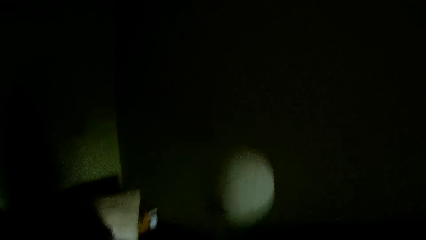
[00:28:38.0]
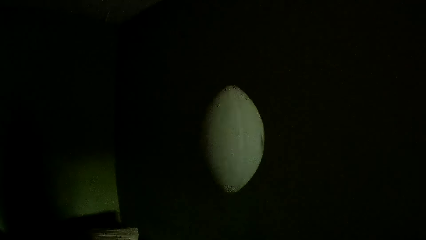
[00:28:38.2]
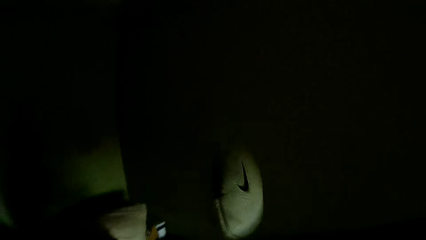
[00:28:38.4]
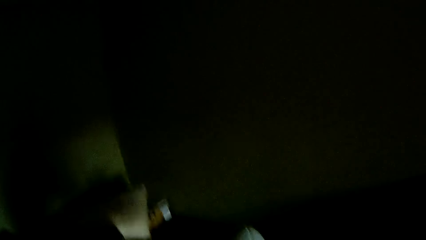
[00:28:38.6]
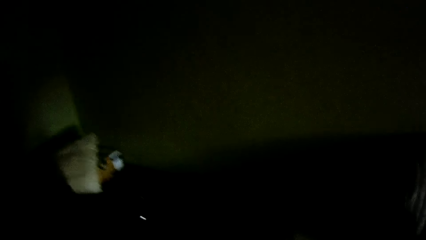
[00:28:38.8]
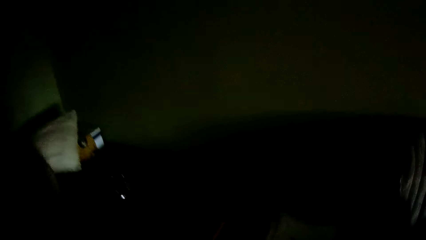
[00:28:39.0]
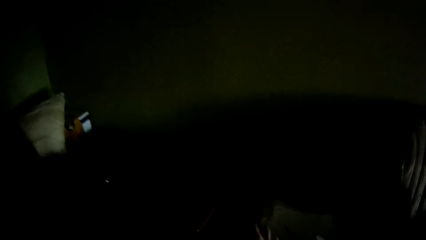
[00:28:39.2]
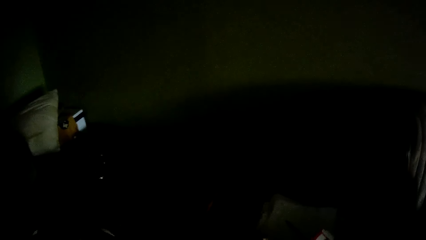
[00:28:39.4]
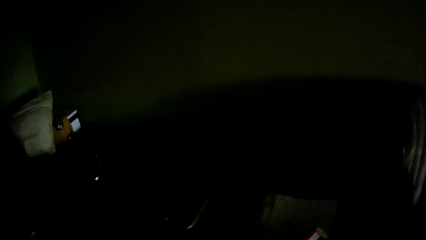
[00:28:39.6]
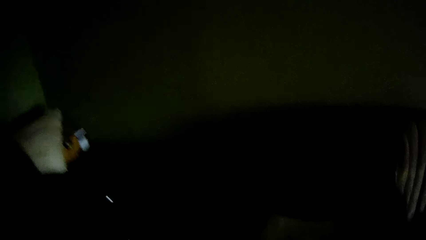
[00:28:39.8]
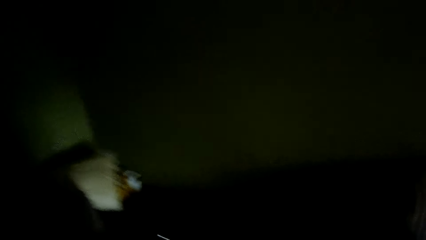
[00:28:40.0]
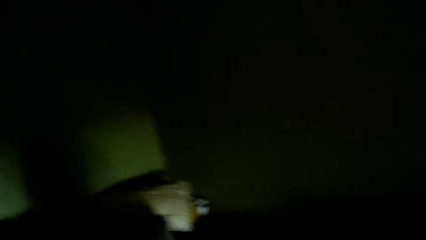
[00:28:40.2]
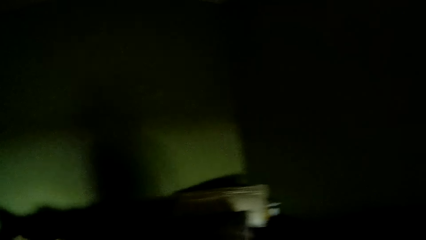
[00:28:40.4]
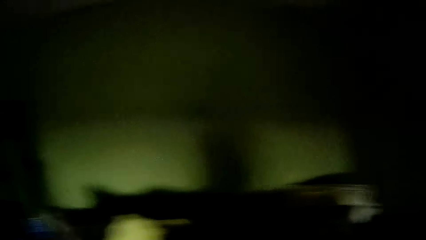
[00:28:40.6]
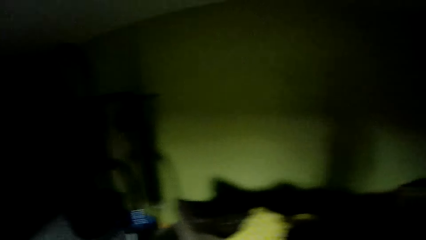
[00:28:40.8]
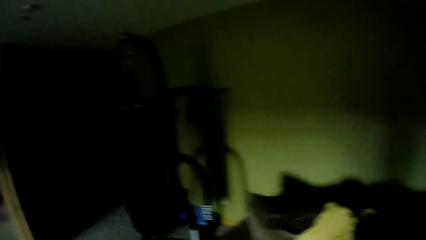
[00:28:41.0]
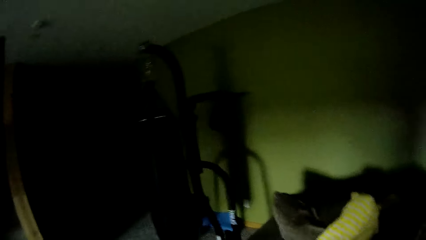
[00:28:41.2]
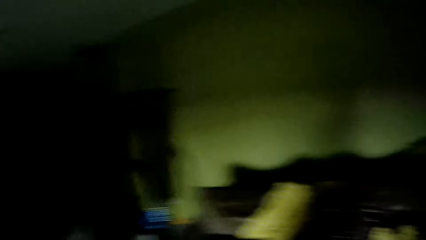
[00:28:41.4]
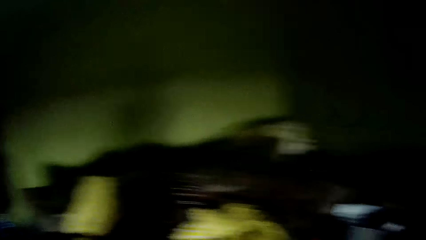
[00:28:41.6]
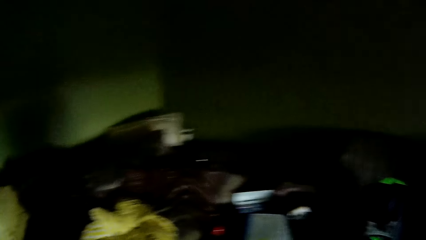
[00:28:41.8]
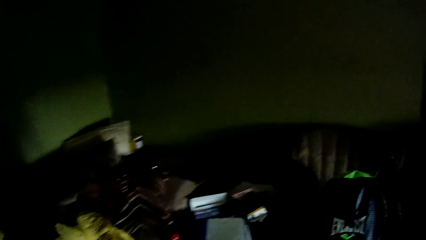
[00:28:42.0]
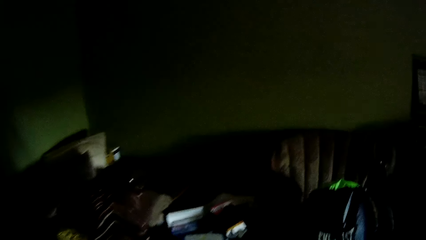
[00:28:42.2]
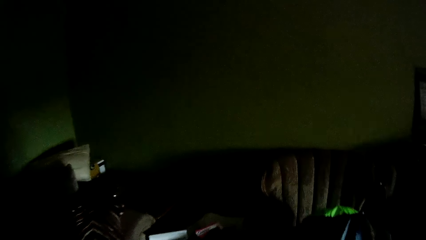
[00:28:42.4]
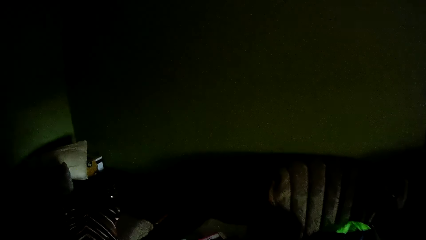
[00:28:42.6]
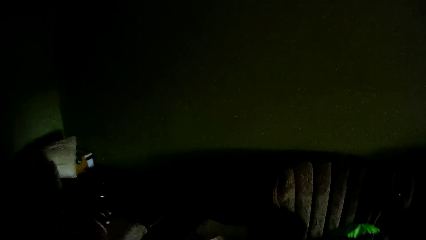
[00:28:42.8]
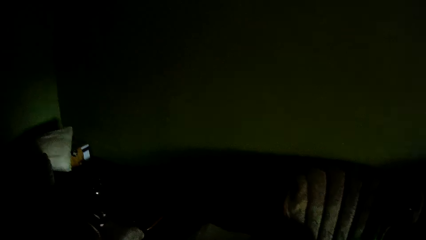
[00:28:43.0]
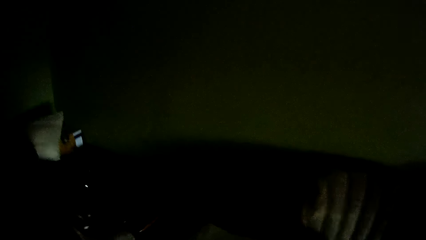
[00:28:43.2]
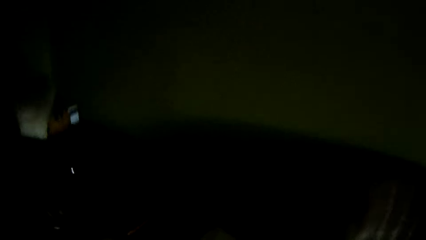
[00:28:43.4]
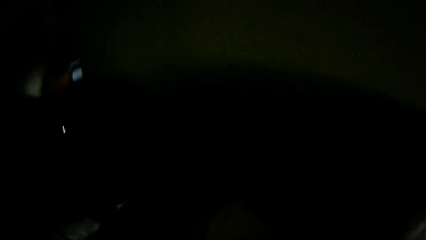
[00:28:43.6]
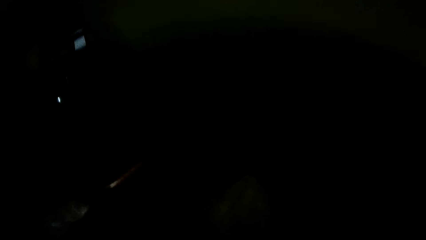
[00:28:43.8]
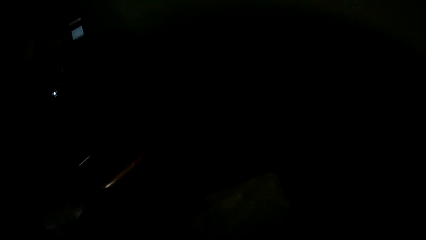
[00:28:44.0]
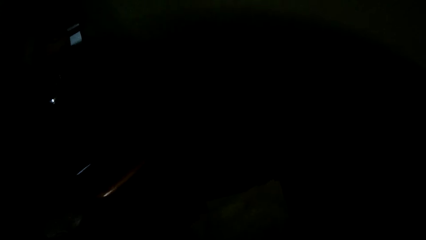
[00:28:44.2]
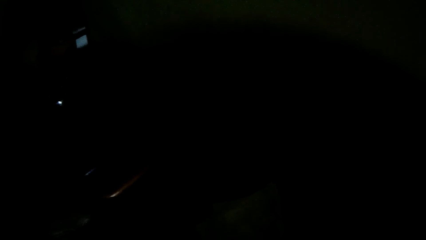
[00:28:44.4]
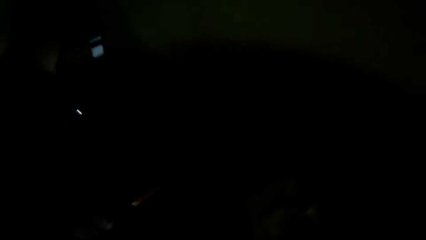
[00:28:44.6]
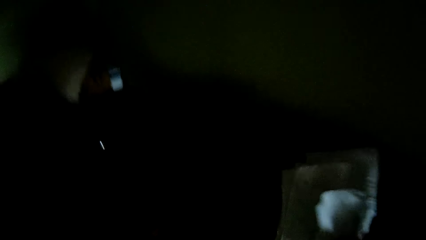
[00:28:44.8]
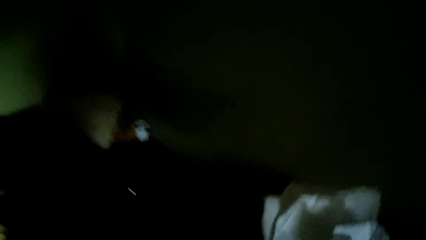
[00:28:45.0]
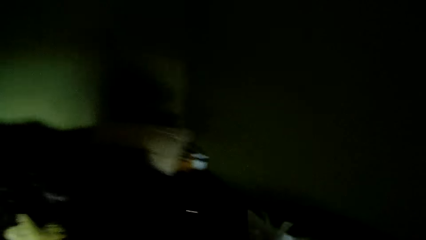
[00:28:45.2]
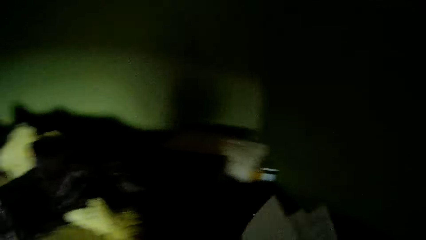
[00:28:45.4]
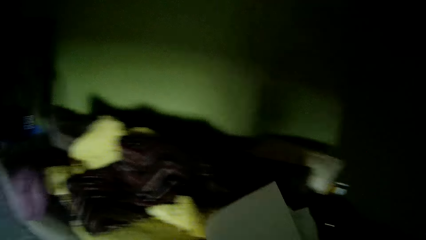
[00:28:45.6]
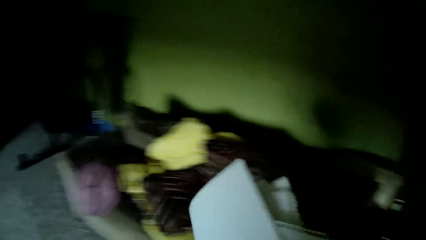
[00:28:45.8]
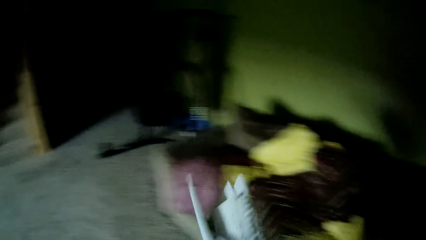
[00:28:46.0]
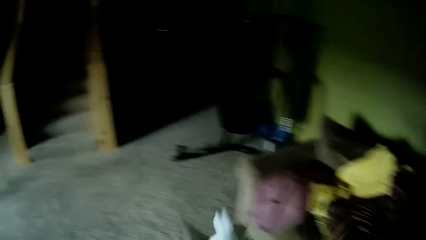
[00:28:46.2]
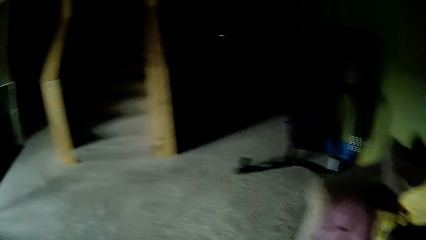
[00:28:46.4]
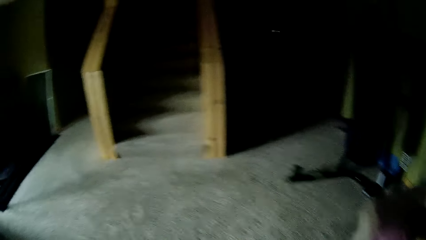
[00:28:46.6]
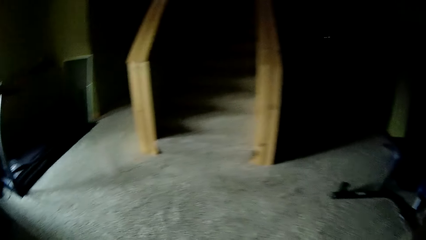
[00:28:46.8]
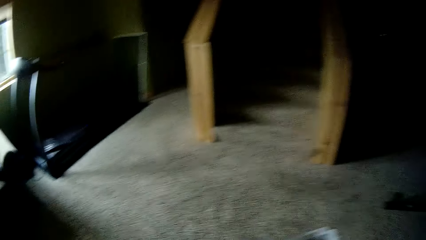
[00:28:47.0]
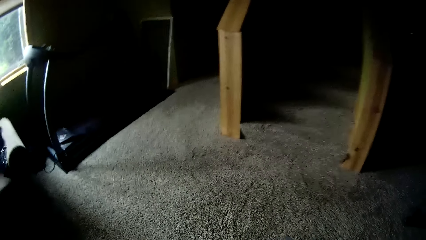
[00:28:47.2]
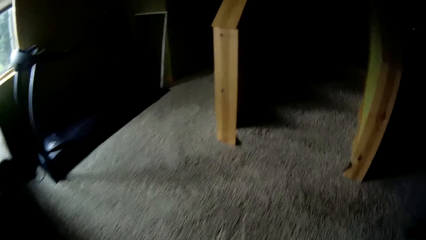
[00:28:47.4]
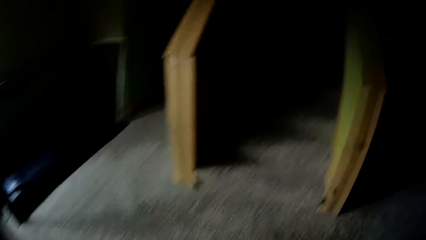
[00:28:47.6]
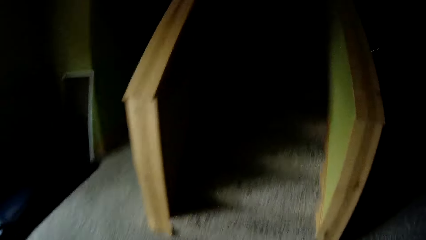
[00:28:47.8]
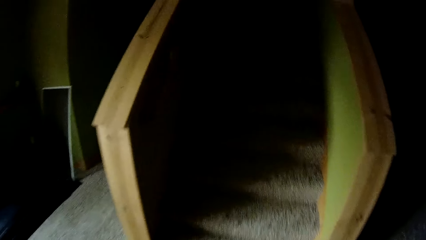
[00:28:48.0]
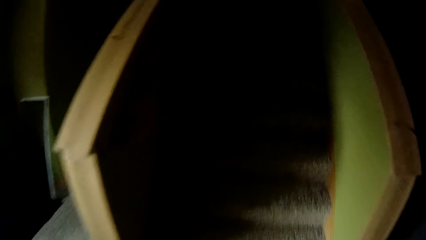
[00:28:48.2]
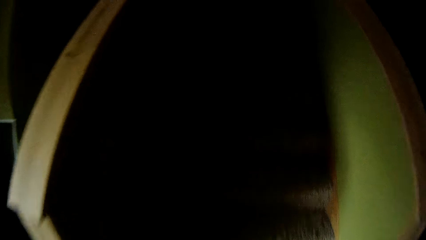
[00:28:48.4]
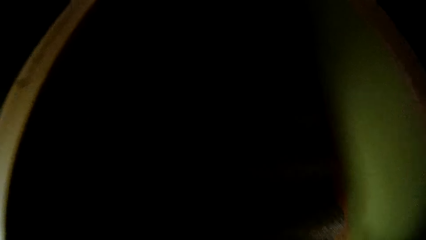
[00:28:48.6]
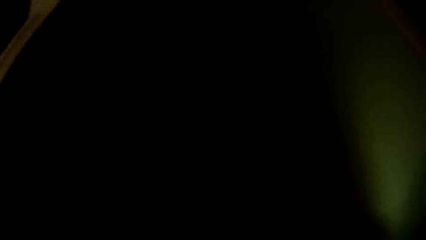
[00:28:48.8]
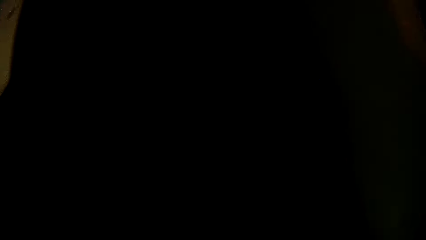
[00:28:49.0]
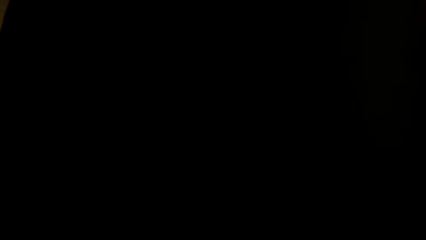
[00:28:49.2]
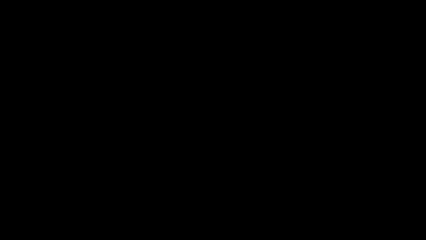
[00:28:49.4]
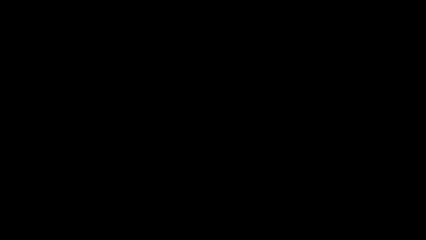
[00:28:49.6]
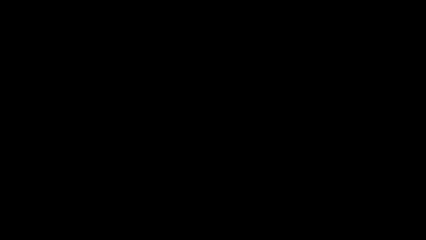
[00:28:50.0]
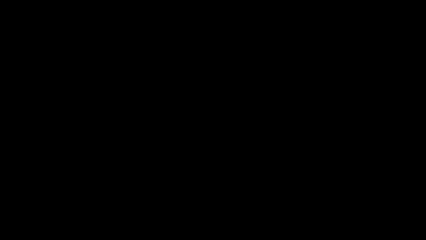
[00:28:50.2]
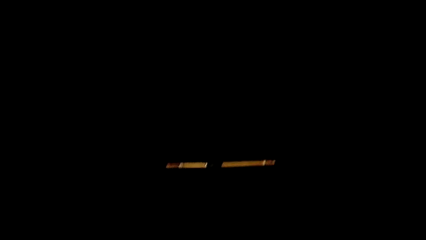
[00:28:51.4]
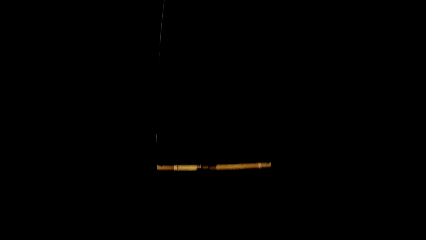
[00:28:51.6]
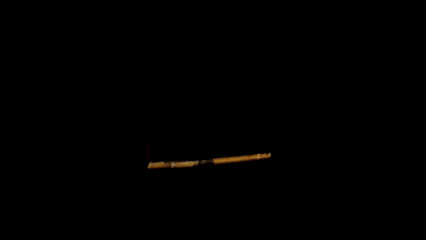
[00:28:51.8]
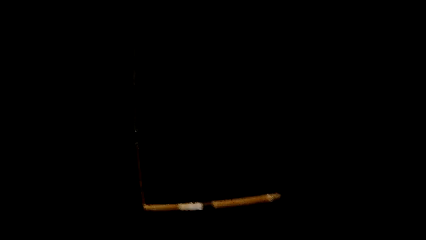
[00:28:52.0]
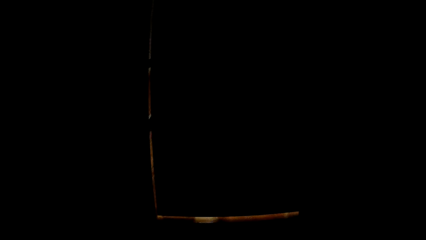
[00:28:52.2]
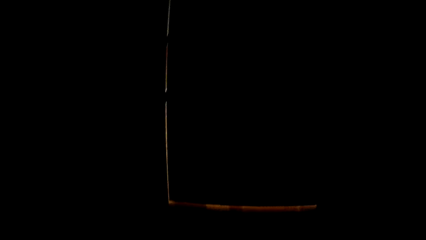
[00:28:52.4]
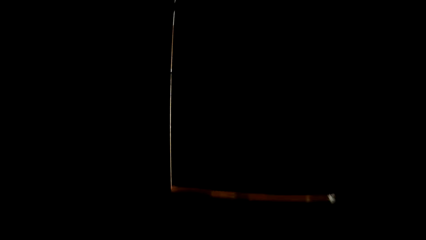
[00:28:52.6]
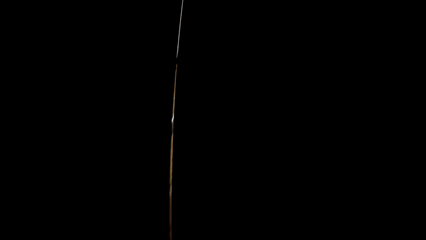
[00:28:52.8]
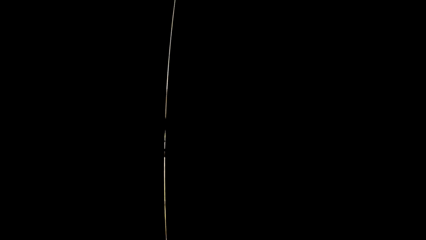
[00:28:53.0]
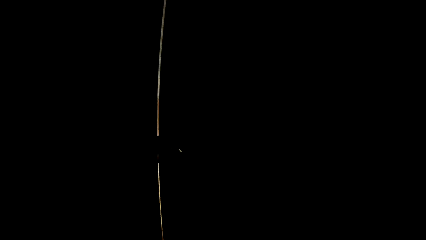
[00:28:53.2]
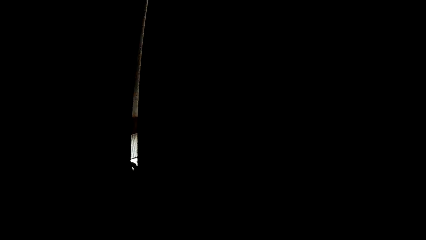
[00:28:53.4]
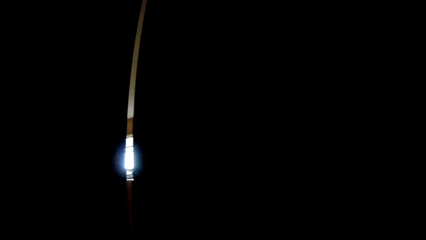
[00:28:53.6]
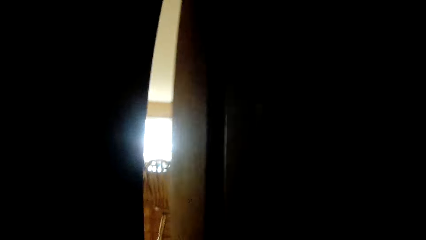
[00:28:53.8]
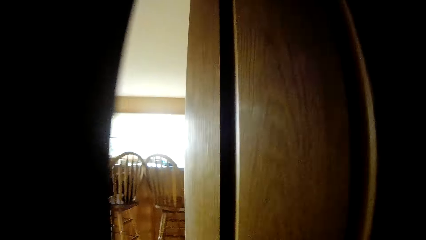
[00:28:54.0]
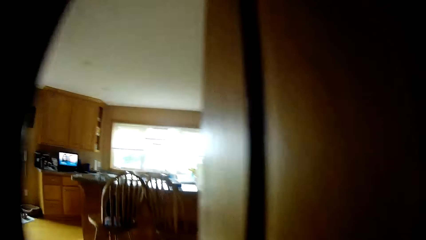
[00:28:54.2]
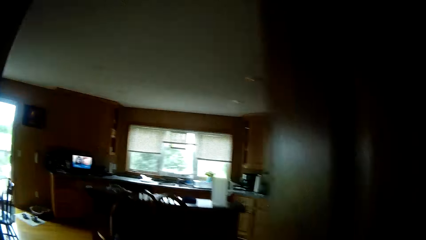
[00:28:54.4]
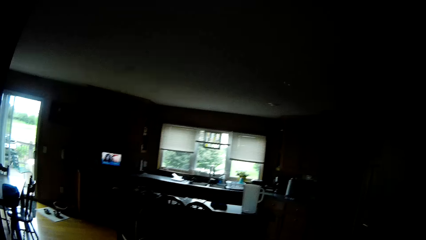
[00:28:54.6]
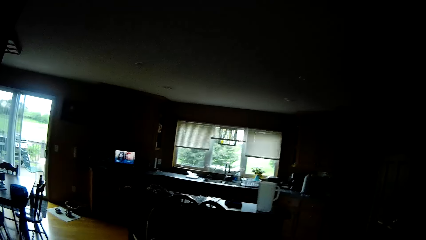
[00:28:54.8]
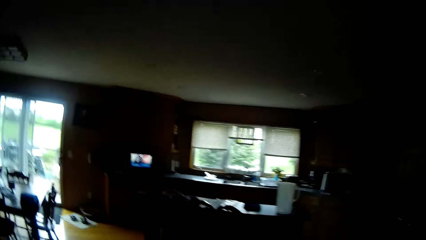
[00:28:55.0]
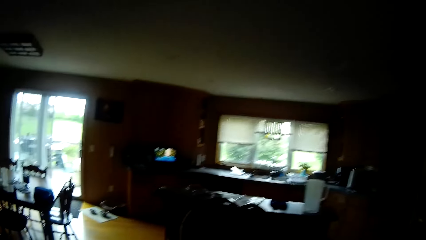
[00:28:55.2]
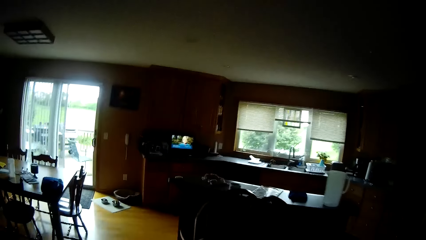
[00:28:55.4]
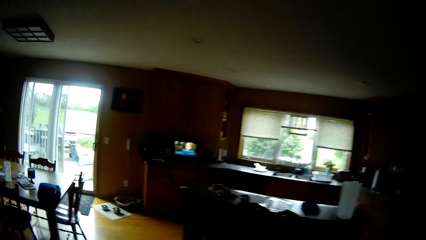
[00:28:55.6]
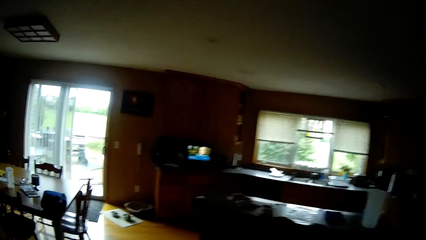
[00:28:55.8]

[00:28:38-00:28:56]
The camera wearer moves the camera around. He walks around. He picks up a pile of papers from a chair with his right hand. He moves the camera around. He walks up the stairs. He opens up a door. He walks into a living room.
